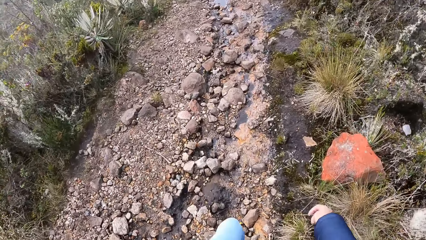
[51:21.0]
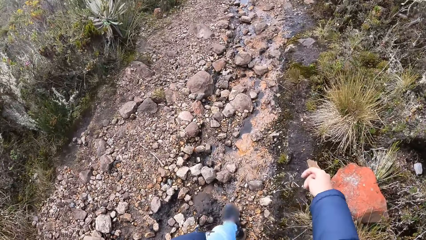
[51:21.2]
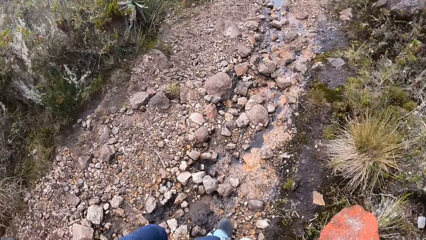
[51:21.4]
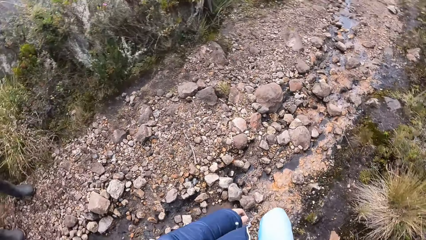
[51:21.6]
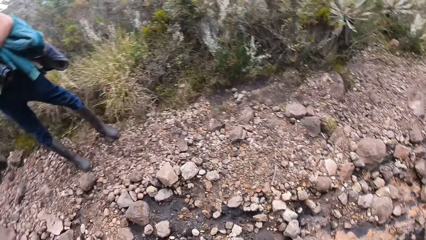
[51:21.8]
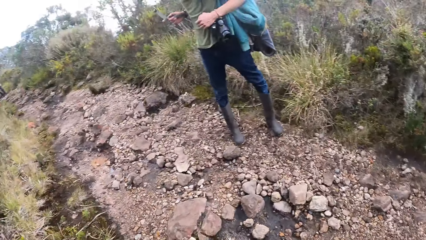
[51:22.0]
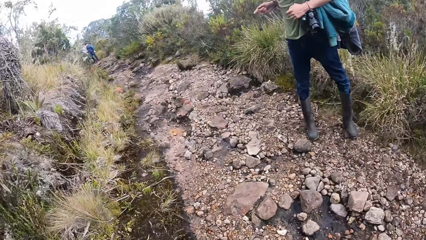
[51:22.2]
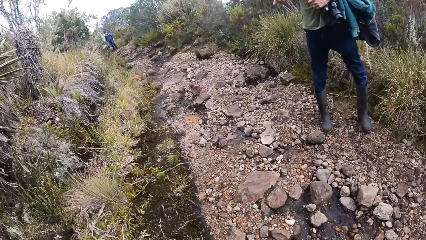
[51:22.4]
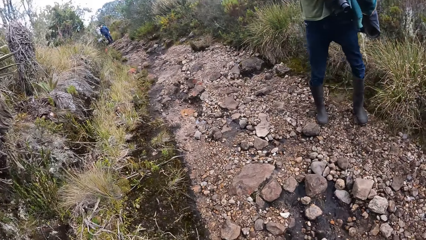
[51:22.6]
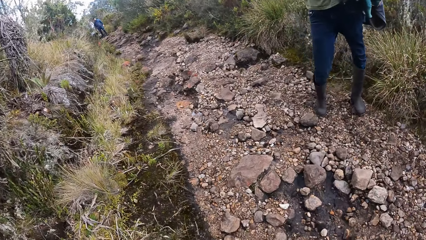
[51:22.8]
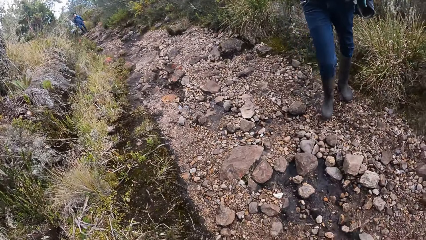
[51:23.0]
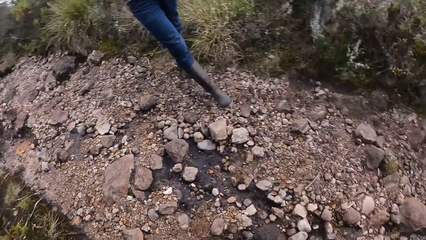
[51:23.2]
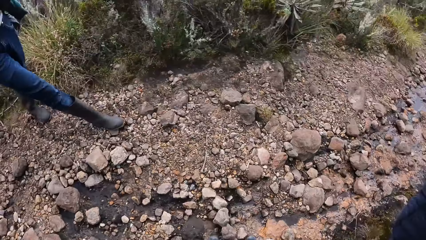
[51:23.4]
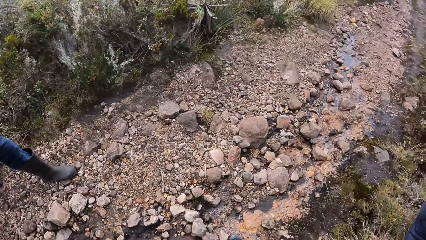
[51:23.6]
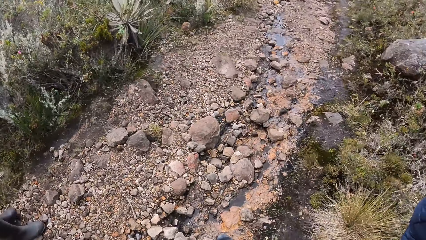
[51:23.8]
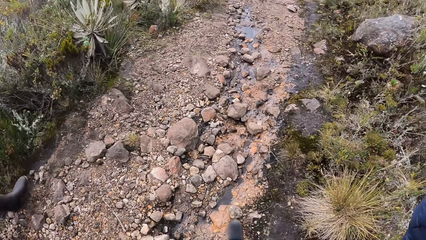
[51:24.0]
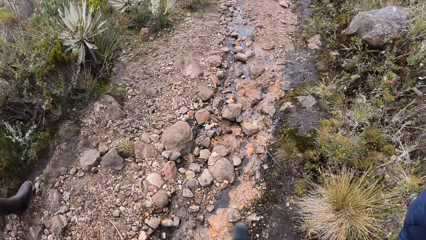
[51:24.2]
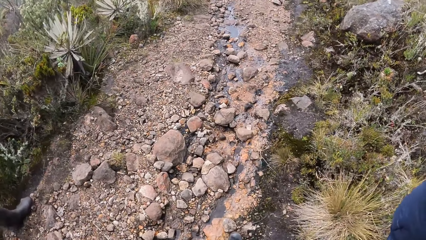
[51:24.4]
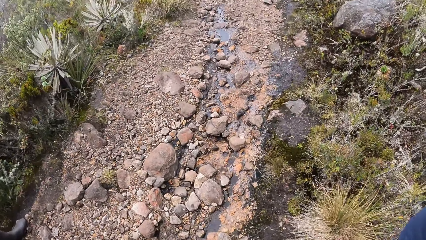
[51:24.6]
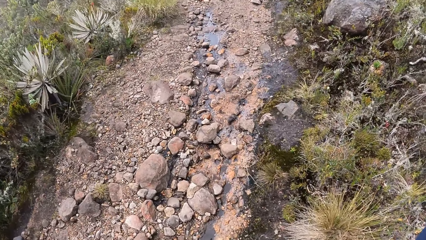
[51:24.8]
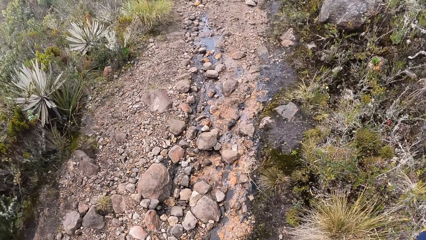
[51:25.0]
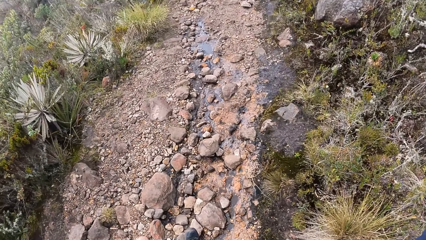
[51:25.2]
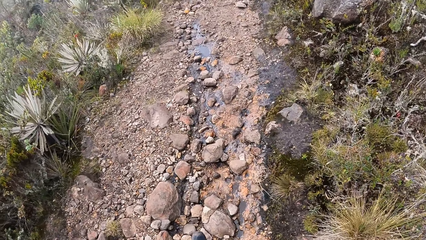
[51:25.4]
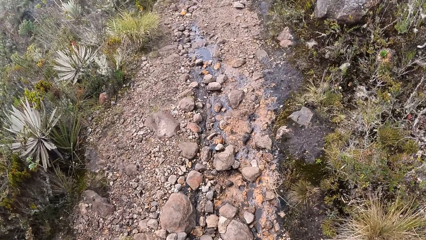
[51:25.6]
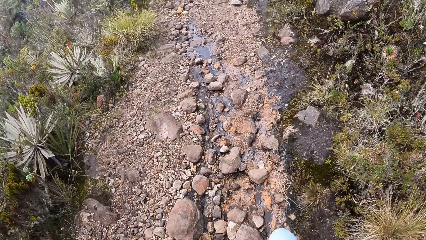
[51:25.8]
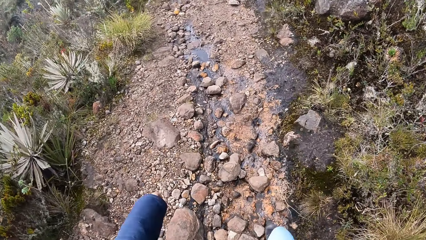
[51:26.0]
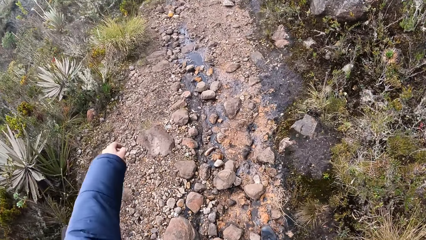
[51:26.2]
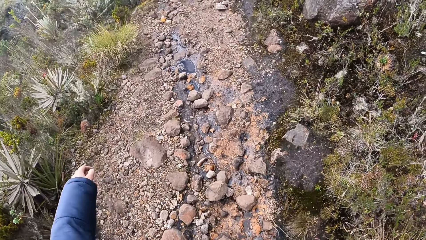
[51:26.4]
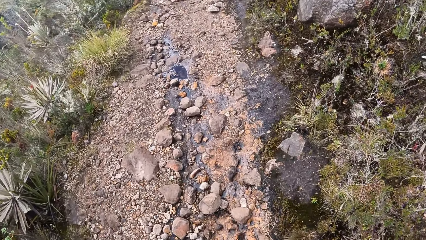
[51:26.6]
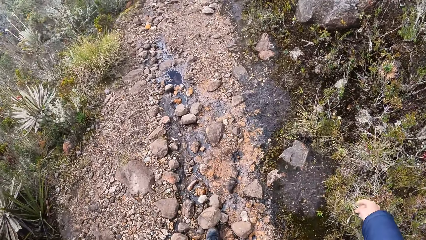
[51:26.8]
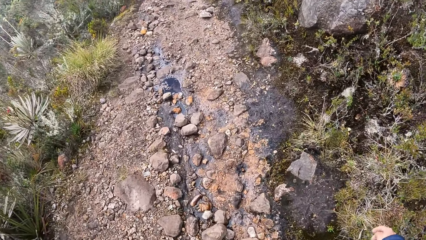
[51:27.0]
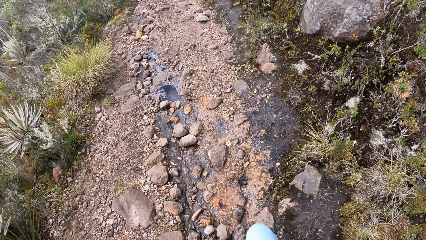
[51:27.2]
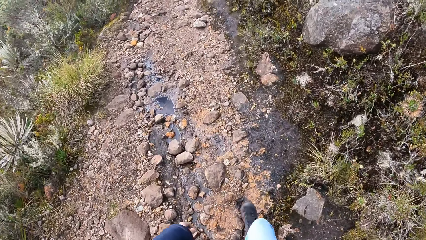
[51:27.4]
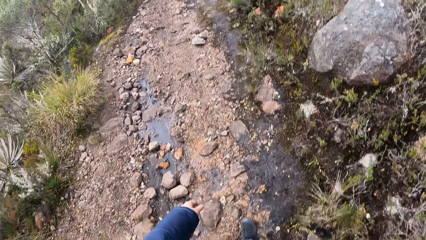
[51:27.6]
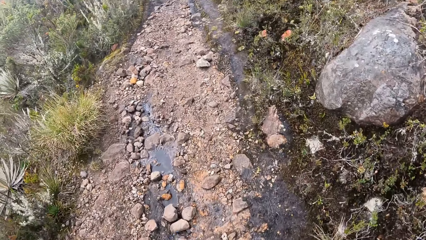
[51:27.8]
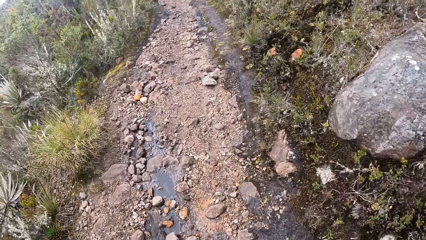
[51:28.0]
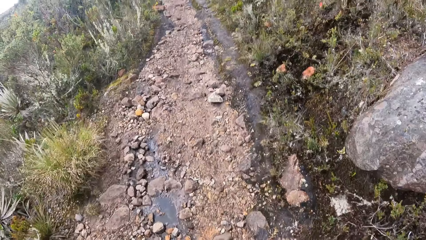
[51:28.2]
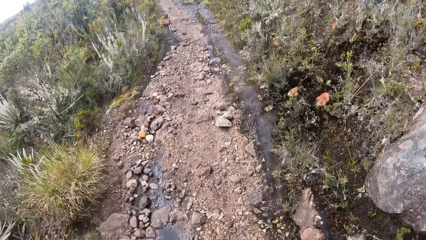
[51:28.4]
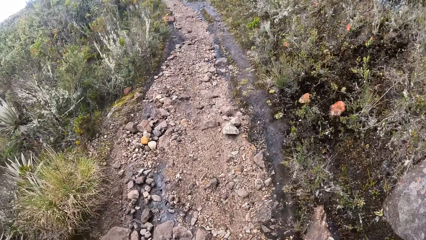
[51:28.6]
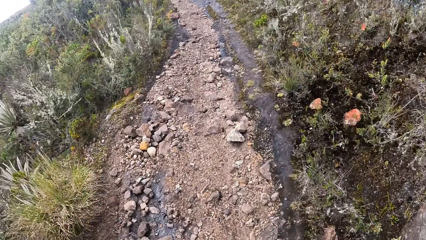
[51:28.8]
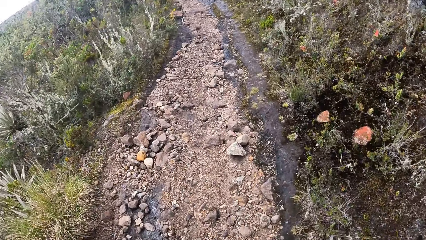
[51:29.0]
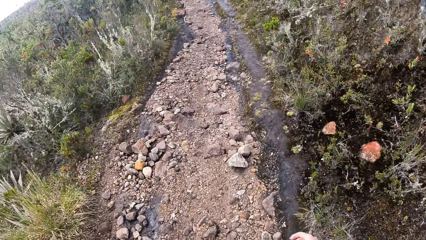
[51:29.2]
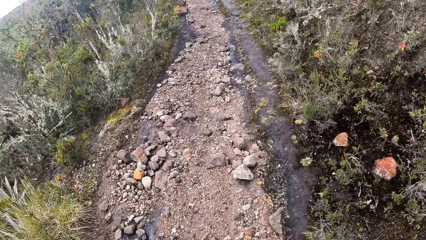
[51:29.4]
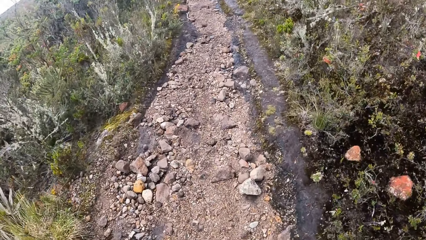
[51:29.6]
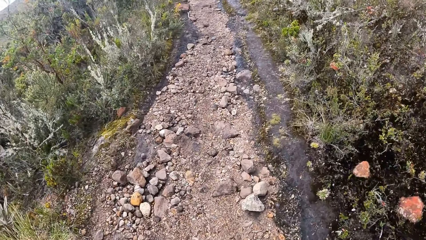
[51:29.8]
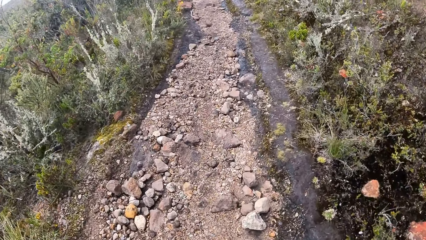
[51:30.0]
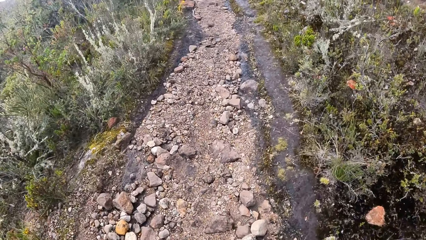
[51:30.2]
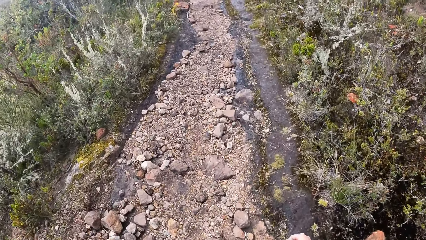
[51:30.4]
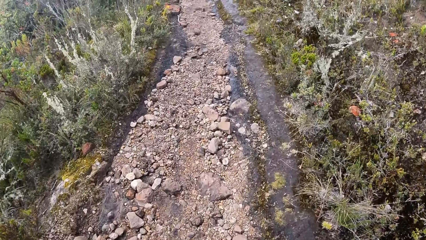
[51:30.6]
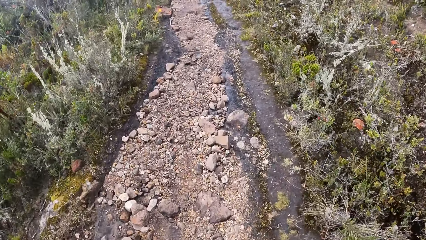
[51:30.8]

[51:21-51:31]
The camera wearer looks around in the compound. They look back. They look back again. They walk around in the compound.

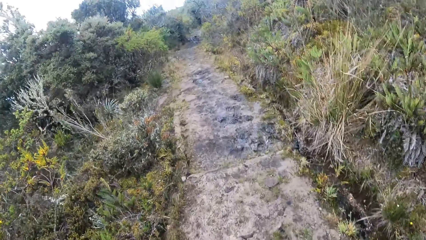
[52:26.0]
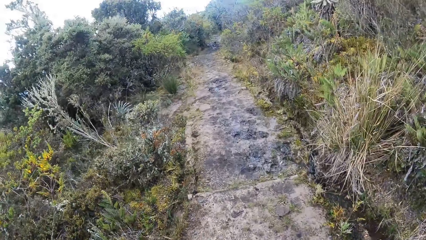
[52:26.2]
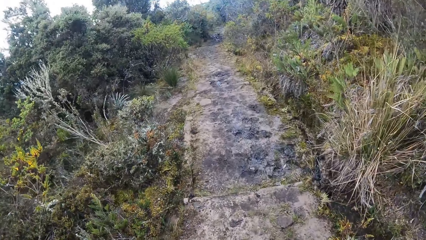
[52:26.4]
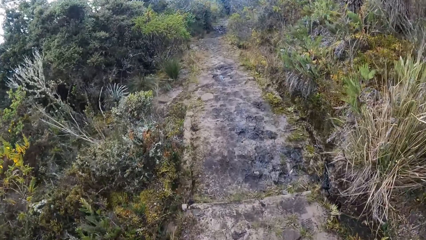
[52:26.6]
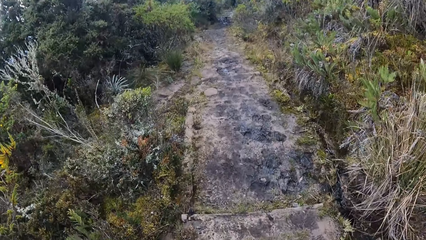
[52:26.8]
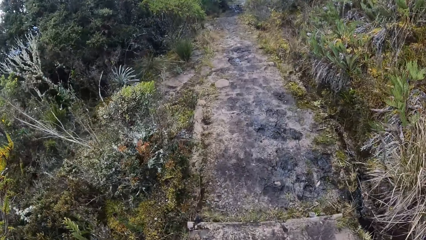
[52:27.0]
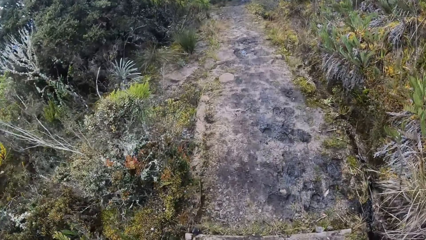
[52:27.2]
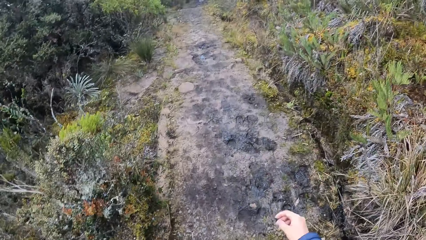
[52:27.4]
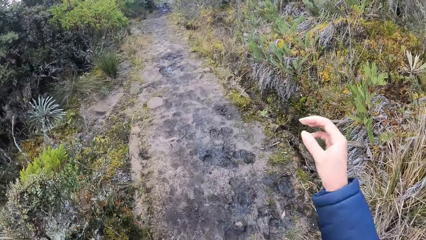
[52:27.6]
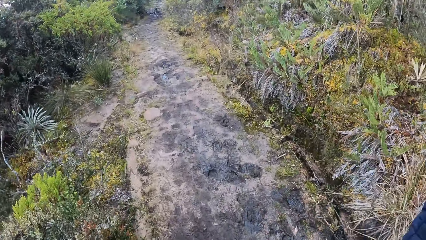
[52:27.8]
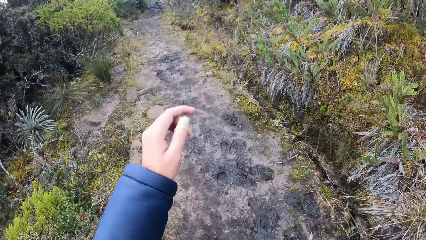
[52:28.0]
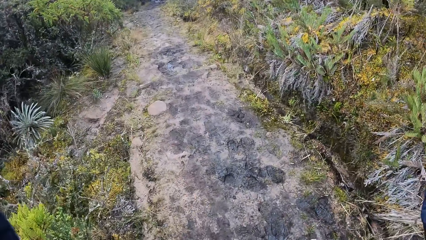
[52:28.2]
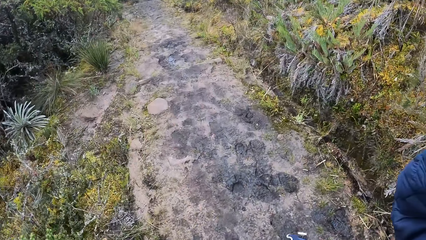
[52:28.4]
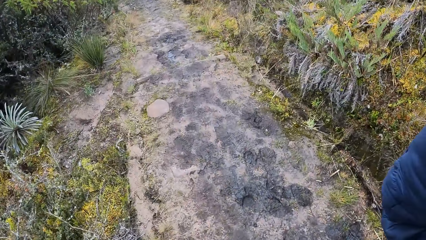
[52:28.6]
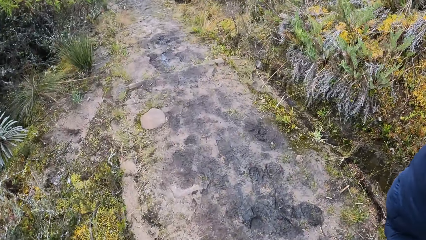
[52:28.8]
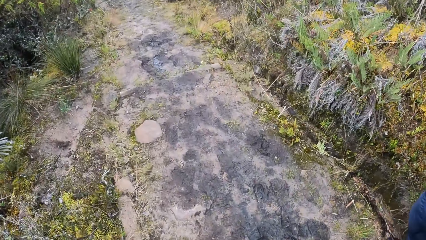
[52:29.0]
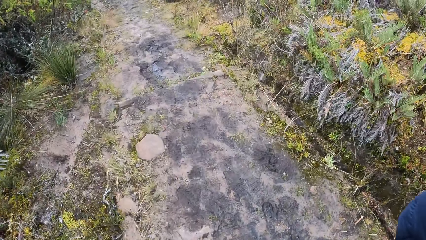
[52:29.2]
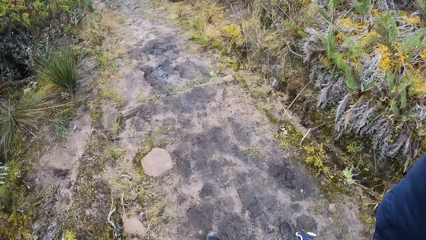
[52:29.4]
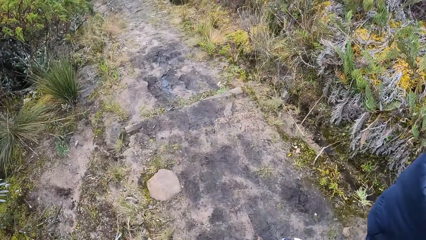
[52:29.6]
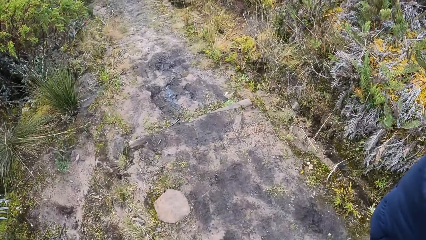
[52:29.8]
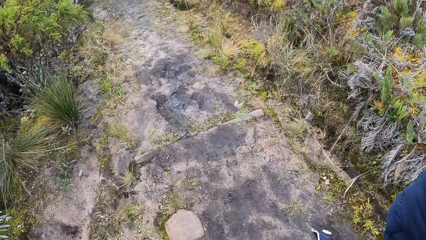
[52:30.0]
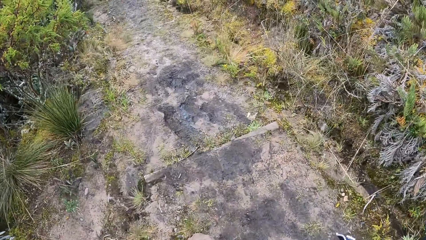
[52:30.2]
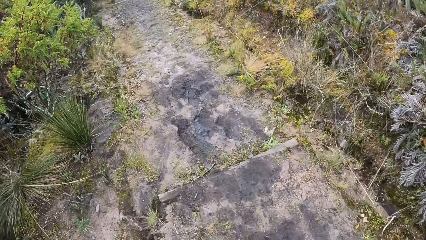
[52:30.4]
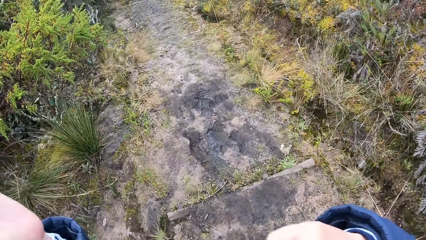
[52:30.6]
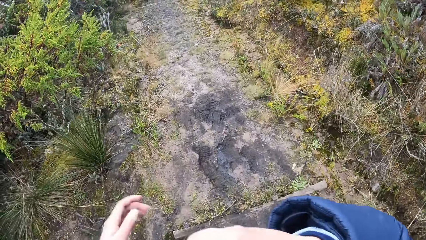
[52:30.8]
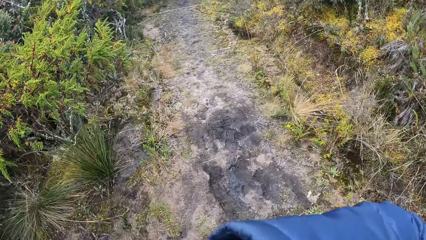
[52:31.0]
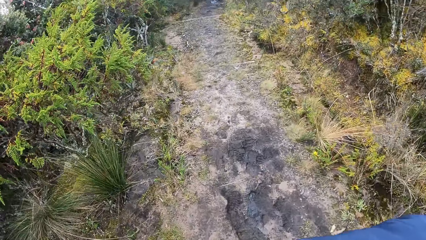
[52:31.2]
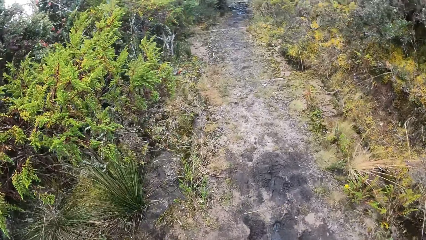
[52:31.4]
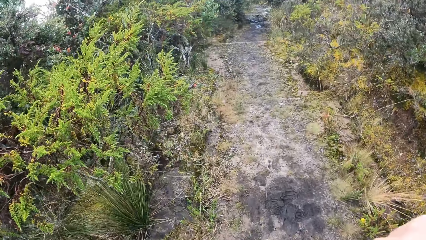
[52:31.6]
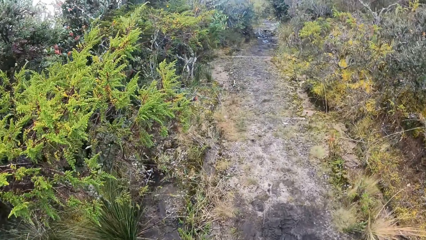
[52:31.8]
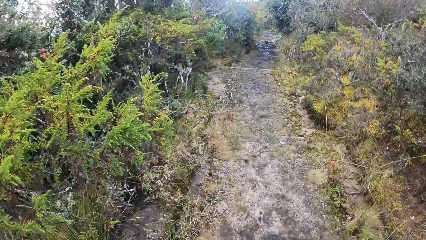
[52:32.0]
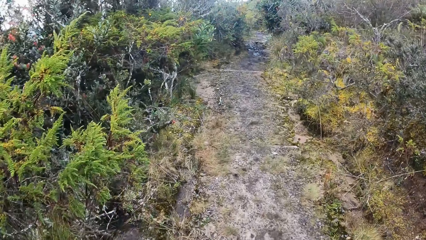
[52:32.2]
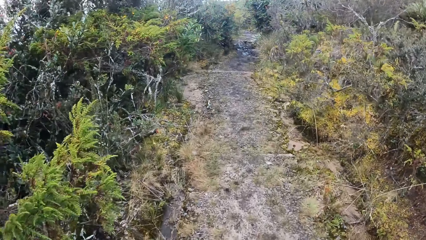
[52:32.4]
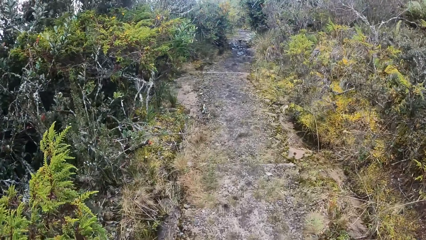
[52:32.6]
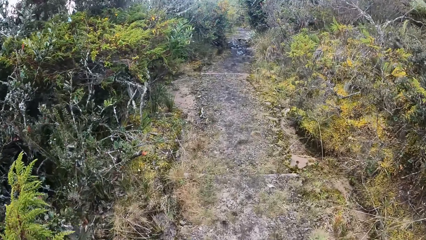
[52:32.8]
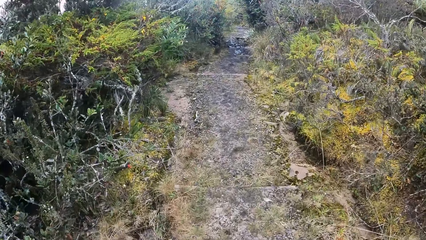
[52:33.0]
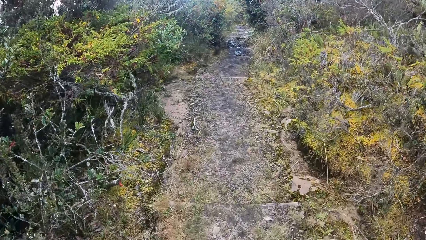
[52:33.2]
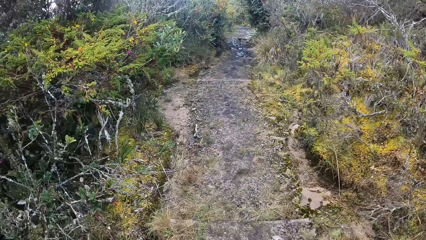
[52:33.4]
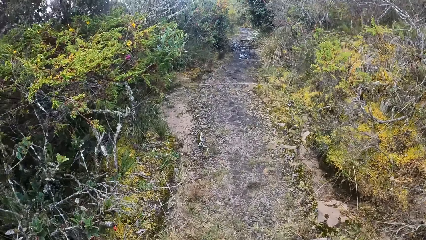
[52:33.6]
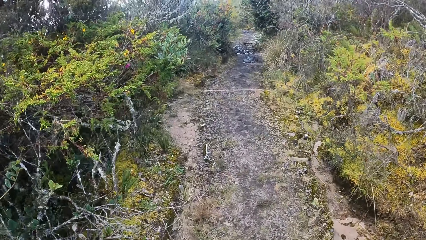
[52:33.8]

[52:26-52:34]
The camera wearer lifts the hands up. They adjust the camera on the head. They walk around in the compound.
